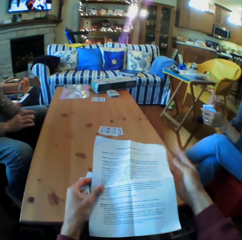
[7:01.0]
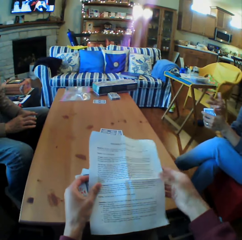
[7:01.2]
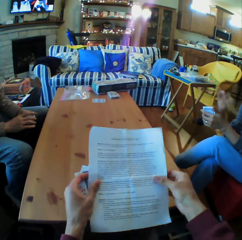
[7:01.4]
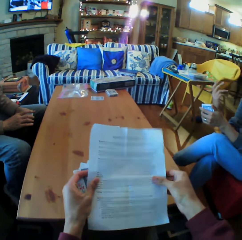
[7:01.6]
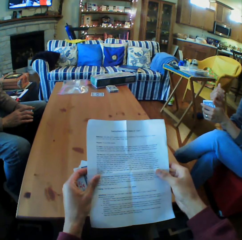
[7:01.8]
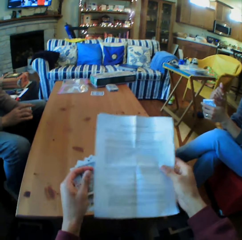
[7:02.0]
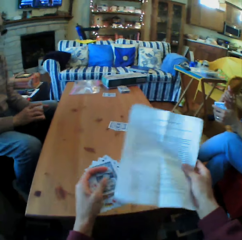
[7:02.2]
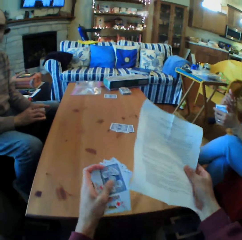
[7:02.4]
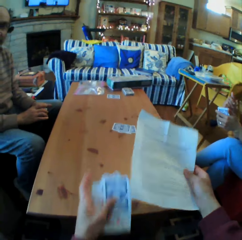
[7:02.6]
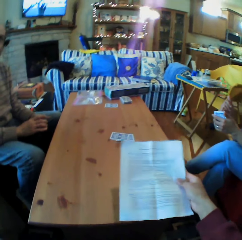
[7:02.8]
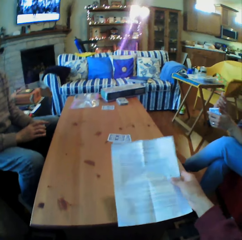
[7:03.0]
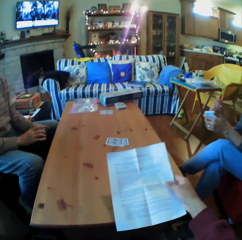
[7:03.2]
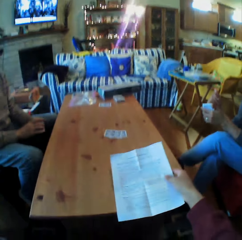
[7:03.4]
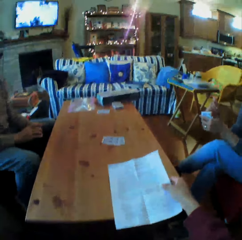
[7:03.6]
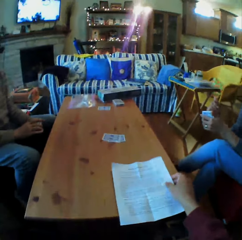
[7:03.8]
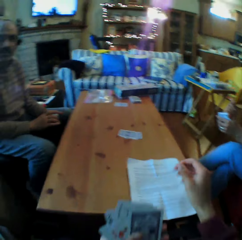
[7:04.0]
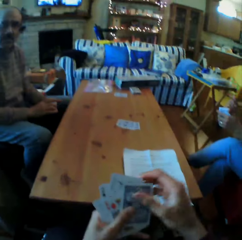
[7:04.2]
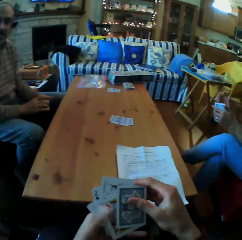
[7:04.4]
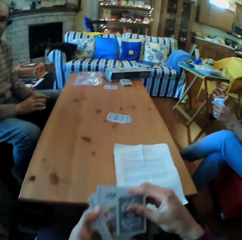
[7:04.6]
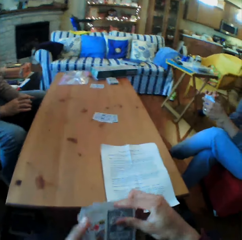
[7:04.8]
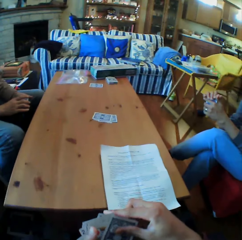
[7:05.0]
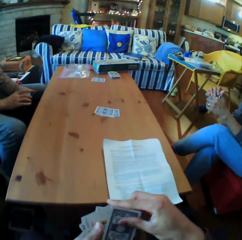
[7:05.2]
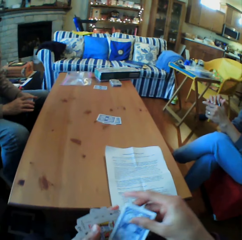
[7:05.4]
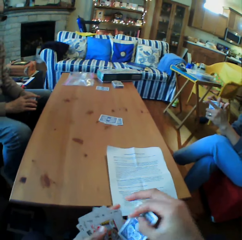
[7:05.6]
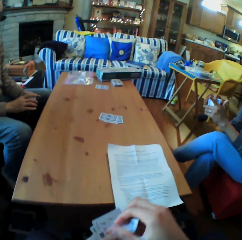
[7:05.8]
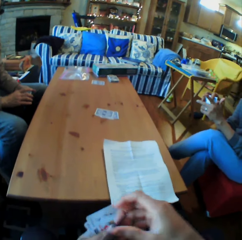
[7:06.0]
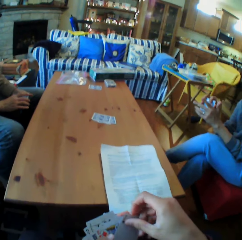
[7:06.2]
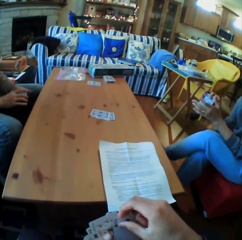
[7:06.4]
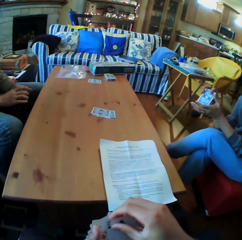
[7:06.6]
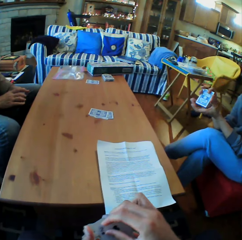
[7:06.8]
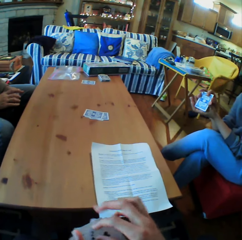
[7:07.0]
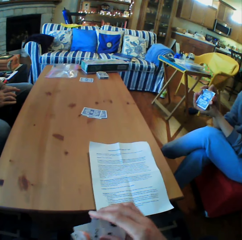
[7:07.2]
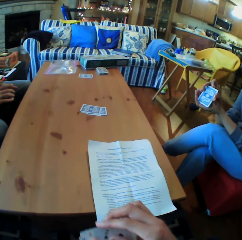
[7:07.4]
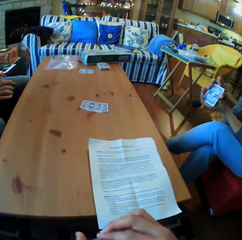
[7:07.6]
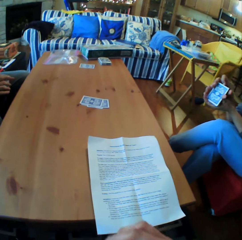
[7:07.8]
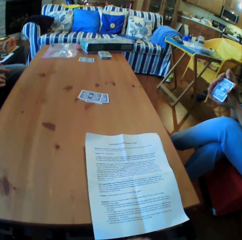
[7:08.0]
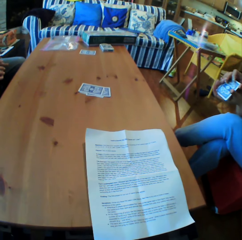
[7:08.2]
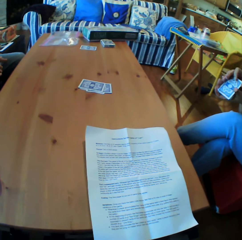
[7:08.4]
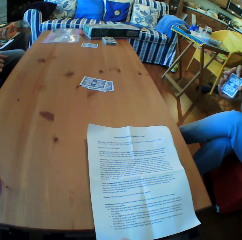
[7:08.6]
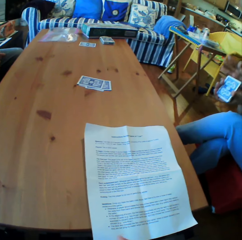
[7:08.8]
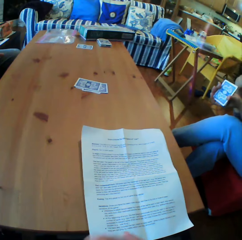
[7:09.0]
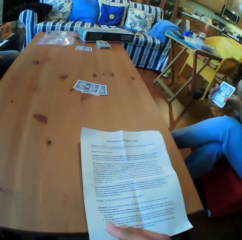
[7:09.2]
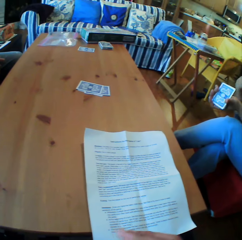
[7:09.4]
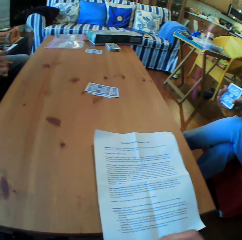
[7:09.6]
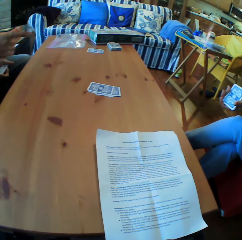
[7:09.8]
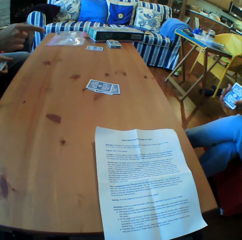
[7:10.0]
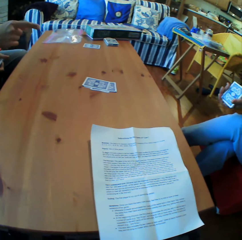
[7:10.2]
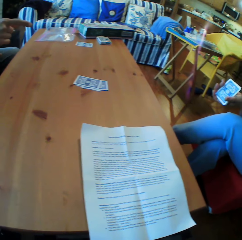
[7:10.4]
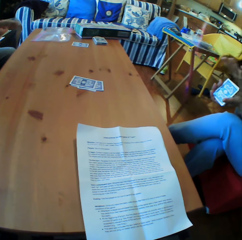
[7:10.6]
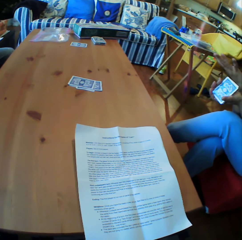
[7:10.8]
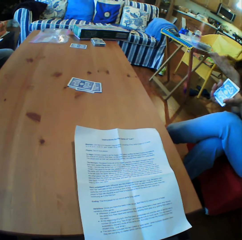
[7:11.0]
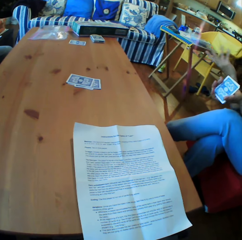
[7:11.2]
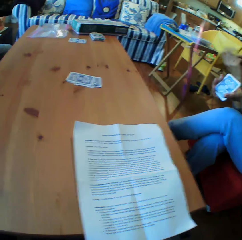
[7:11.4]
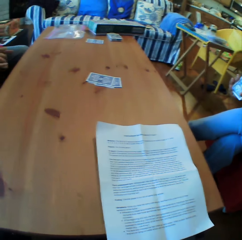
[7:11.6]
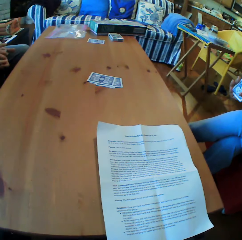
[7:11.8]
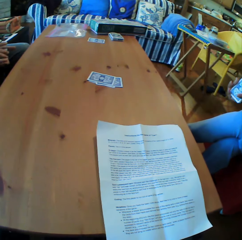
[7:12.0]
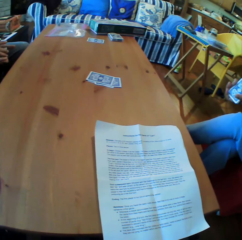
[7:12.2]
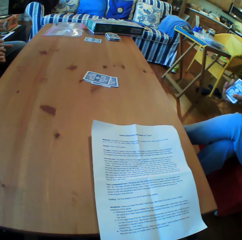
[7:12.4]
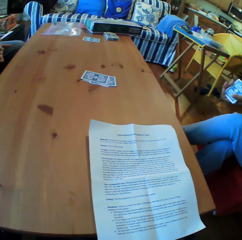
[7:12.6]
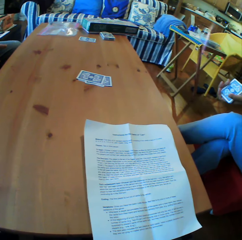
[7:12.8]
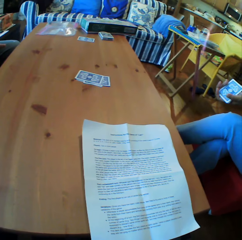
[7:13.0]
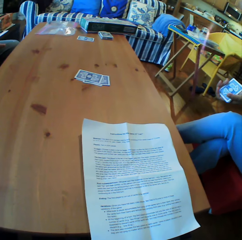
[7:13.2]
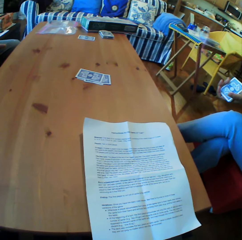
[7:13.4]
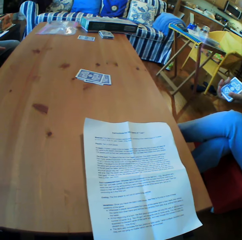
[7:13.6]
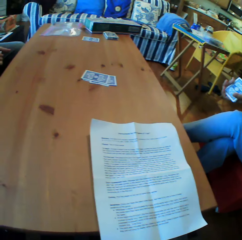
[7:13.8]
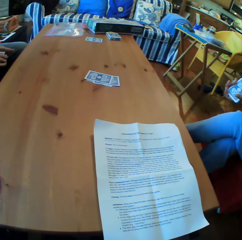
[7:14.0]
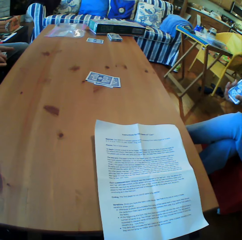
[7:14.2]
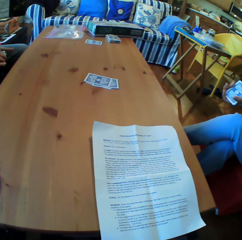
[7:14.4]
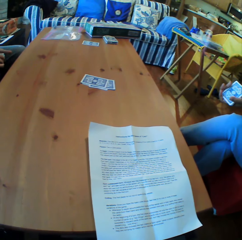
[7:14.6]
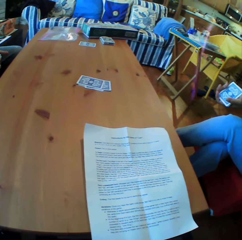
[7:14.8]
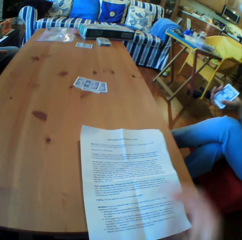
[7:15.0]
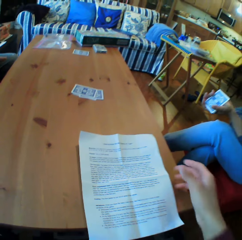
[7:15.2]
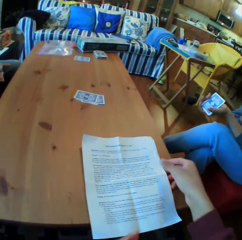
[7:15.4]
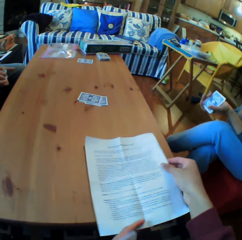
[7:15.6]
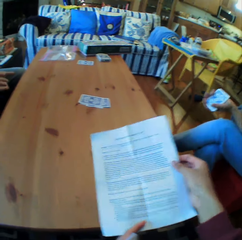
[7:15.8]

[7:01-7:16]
The camera wearer looks at the piece of paper. A person talks. The camera wearer puts the pieces of paper on the table. He talks. He arranges the cards on his hands. He looks at the pieces of paper. Another person talks. The camera wearer converses with a man and a woman. He looks at the pieces of paper.

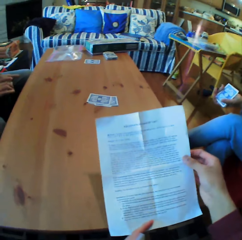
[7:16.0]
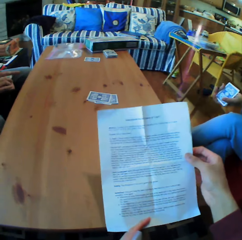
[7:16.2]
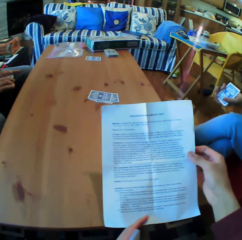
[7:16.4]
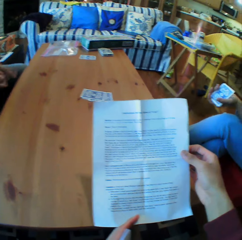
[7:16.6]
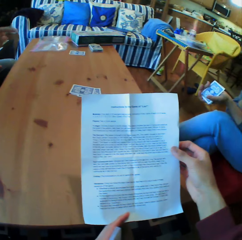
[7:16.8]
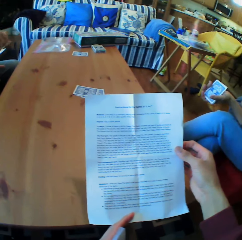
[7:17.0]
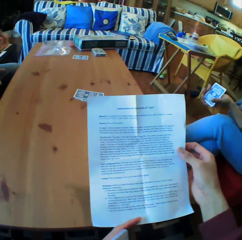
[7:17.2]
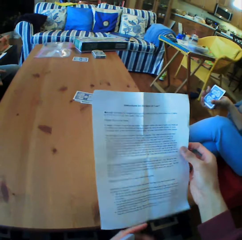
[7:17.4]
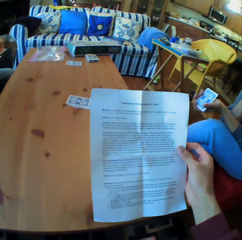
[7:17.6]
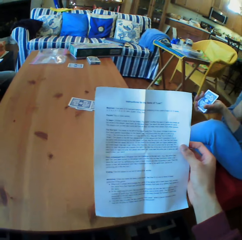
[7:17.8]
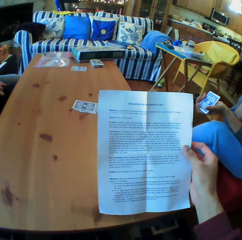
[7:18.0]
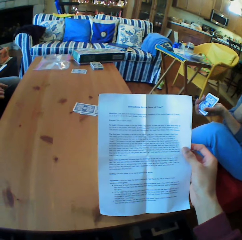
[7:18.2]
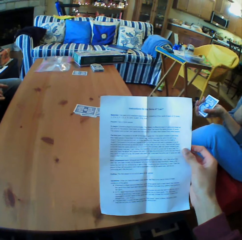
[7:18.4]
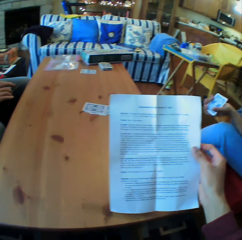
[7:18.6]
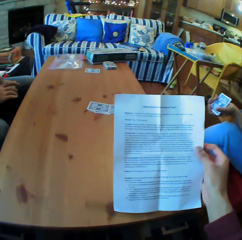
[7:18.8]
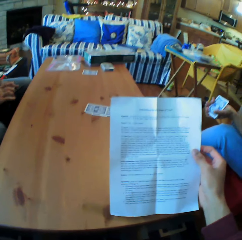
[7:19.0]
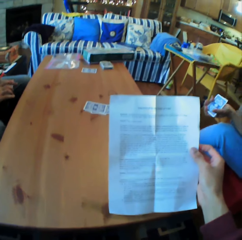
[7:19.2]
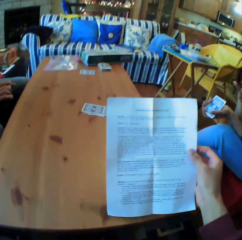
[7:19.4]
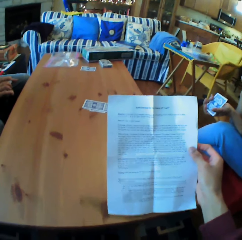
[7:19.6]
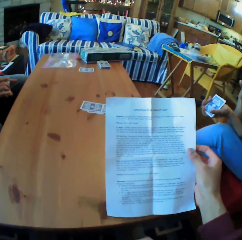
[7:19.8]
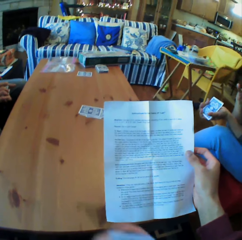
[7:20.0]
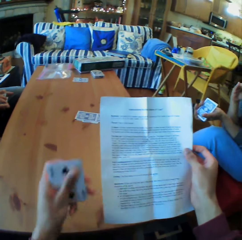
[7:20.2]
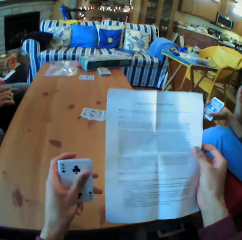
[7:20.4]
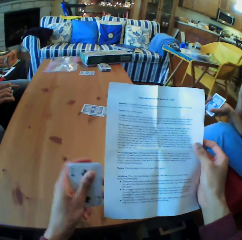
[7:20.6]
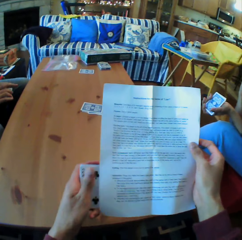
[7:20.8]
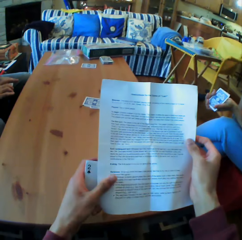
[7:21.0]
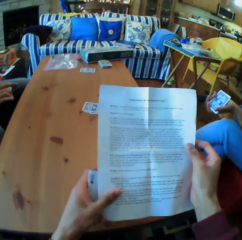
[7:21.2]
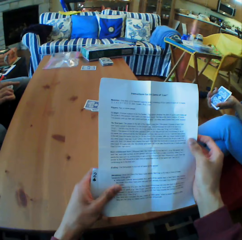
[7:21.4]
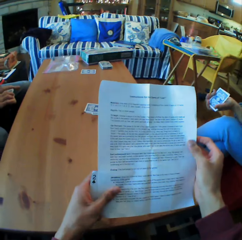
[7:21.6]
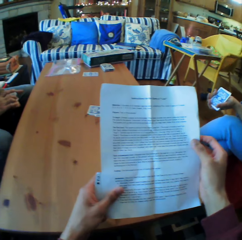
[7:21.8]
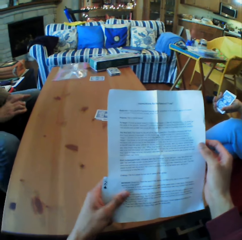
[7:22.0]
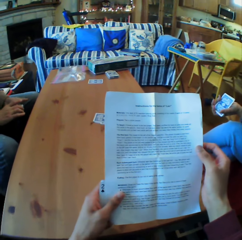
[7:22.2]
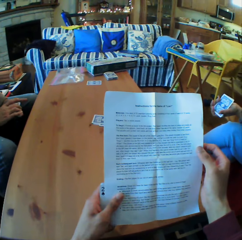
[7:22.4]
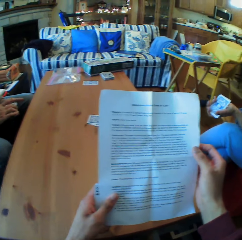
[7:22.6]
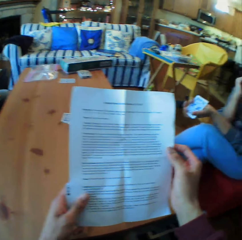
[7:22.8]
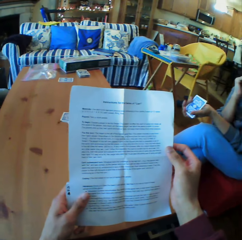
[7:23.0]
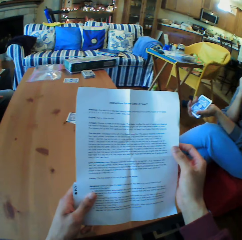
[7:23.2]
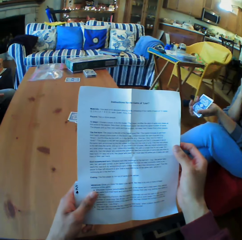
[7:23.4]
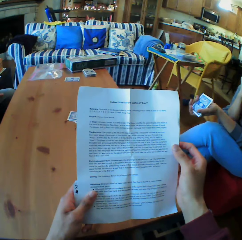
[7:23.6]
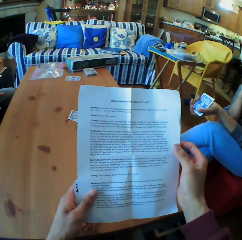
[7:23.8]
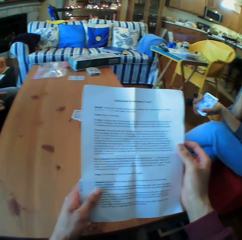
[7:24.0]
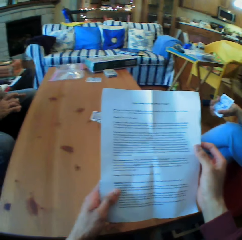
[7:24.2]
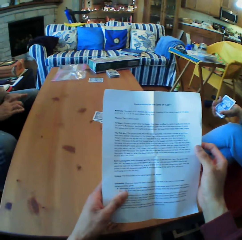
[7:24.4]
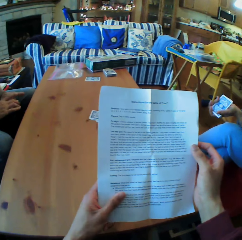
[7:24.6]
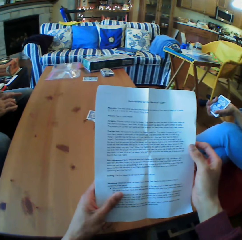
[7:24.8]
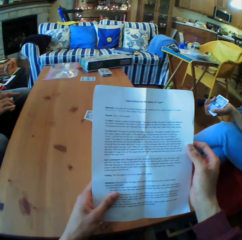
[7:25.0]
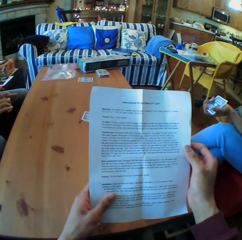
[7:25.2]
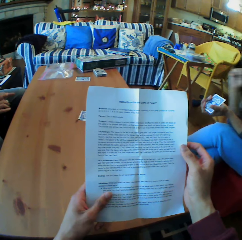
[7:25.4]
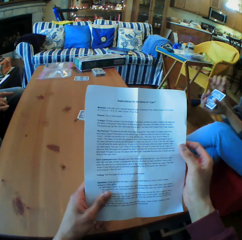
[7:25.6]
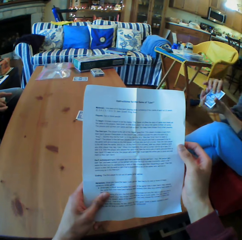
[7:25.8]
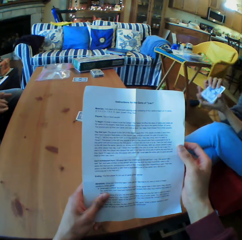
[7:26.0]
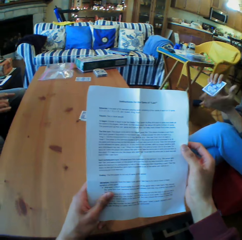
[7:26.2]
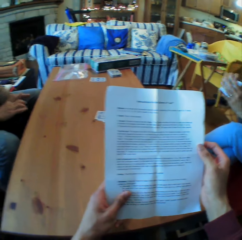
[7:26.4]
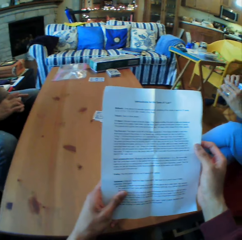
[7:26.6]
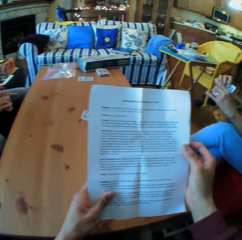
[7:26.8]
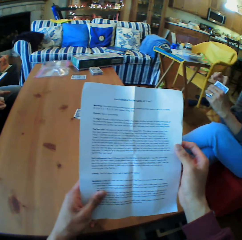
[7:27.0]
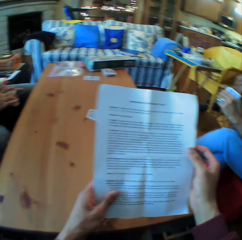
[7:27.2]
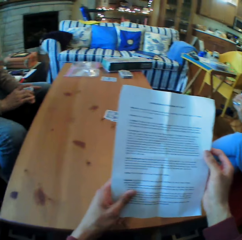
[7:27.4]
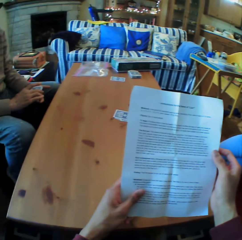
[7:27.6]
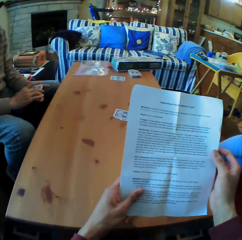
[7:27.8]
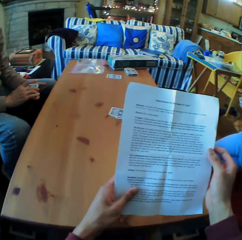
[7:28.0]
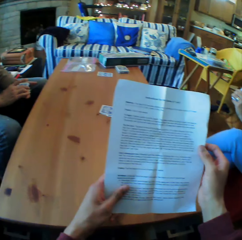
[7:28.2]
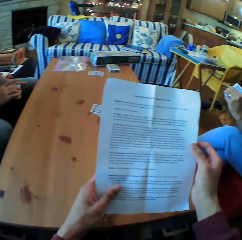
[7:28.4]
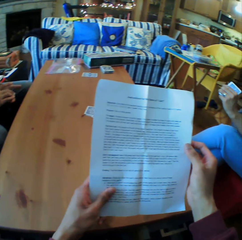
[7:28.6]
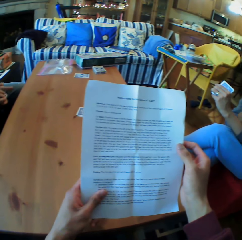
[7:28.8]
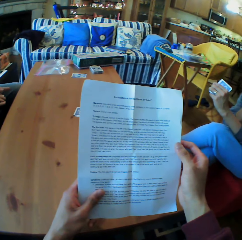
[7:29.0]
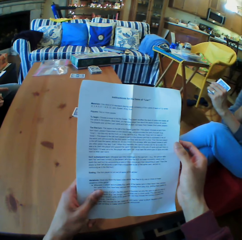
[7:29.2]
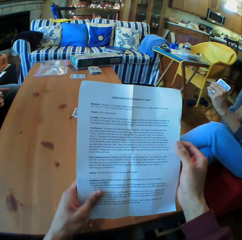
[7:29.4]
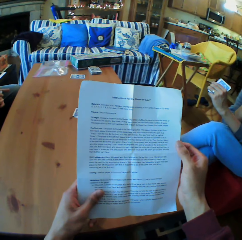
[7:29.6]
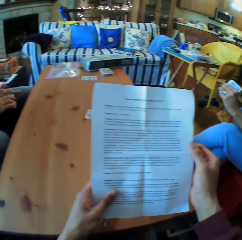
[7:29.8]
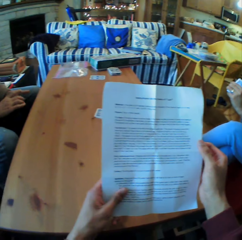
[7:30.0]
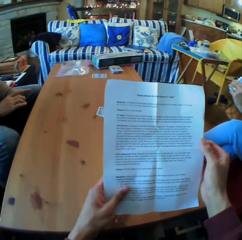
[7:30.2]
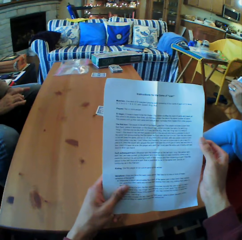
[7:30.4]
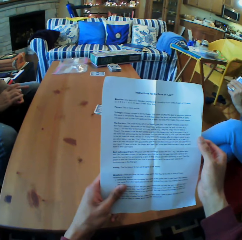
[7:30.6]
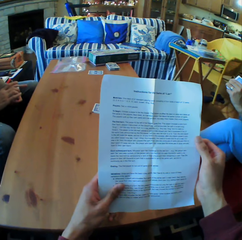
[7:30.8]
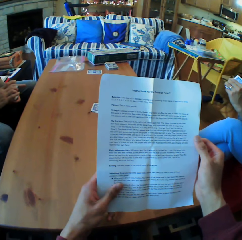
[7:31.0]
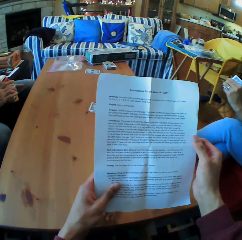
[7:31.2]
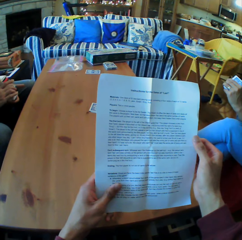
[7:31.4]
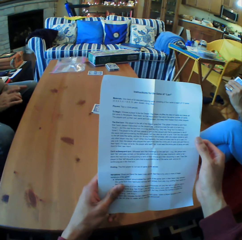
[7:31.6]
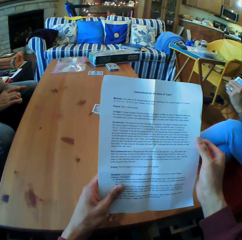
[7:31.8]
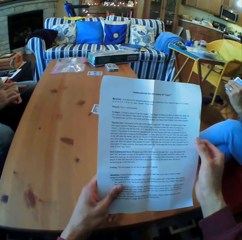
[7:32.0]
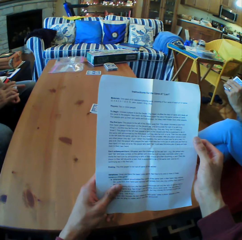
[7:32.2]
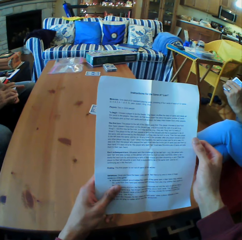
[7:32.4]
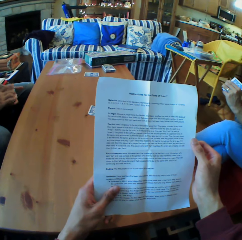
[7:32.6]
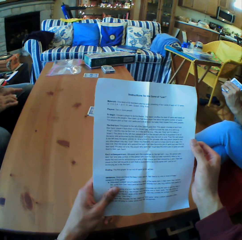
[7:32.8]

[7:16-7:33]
The camera wearer picks up the piece of paper. They read the paper.
